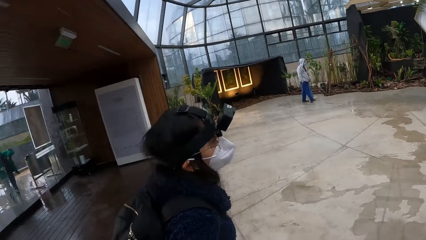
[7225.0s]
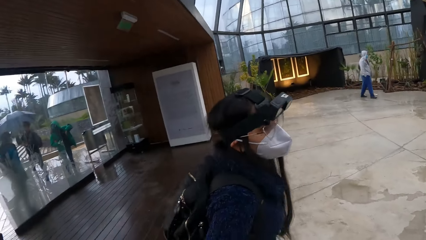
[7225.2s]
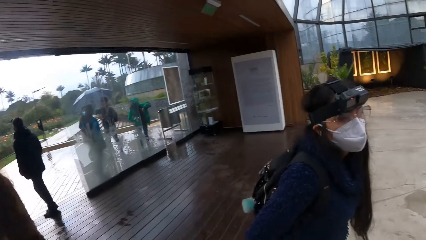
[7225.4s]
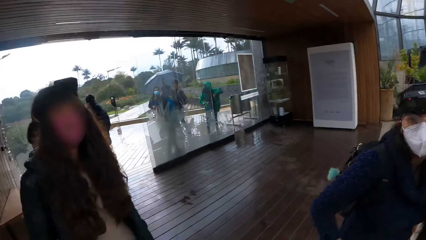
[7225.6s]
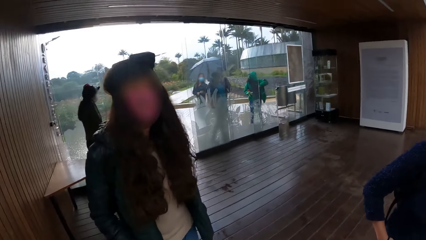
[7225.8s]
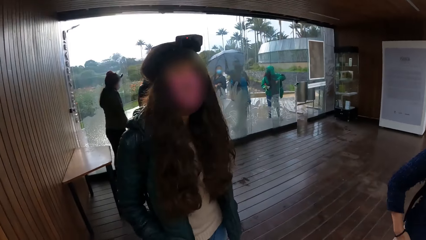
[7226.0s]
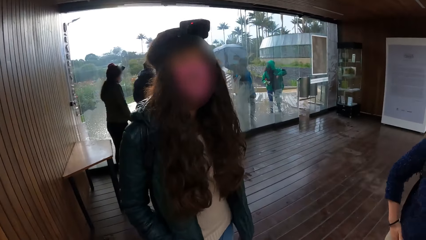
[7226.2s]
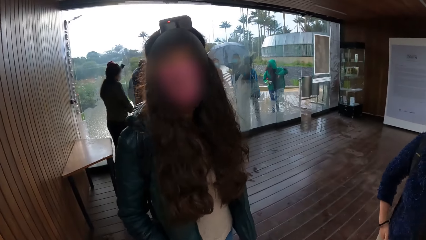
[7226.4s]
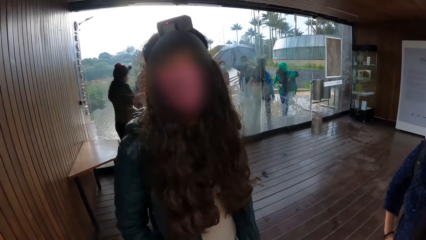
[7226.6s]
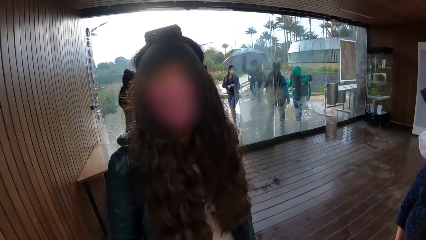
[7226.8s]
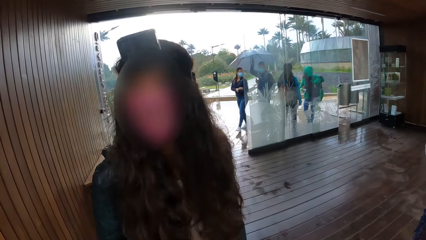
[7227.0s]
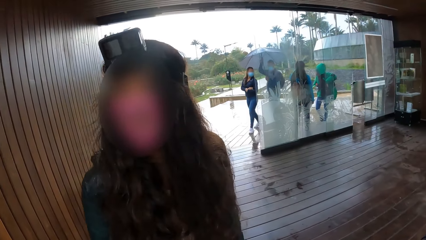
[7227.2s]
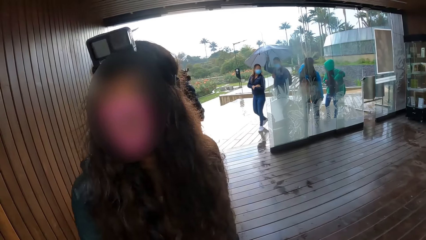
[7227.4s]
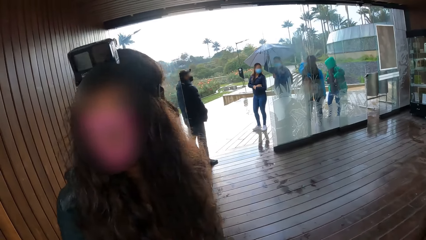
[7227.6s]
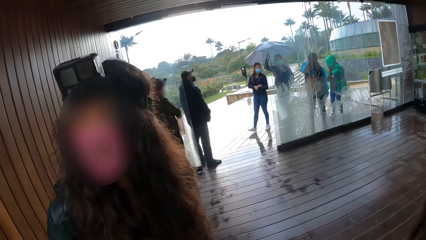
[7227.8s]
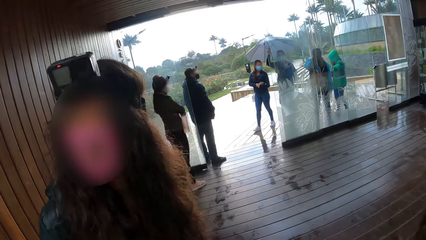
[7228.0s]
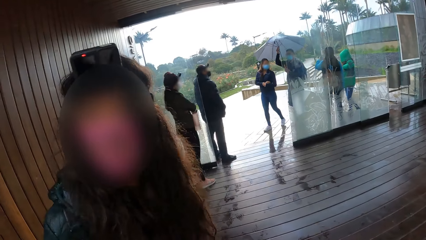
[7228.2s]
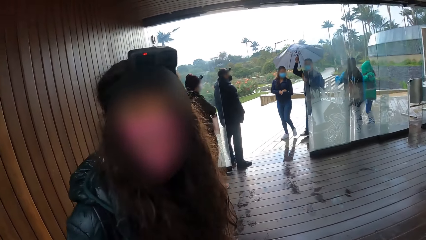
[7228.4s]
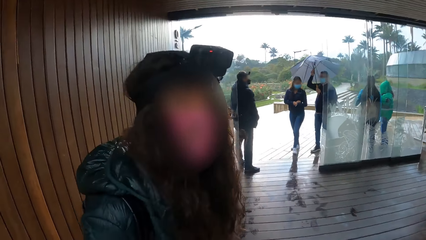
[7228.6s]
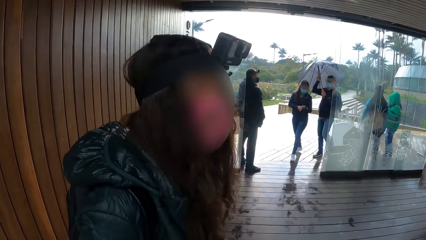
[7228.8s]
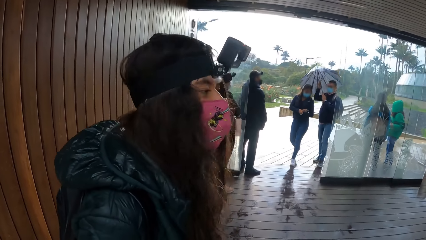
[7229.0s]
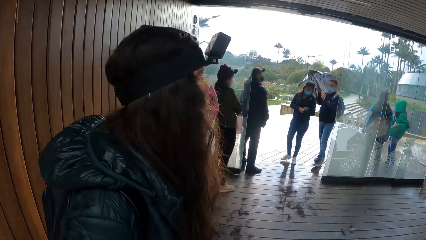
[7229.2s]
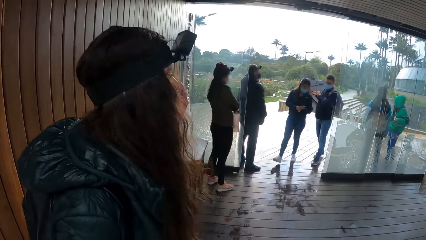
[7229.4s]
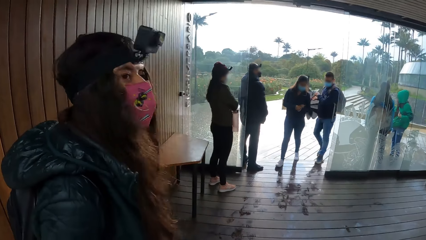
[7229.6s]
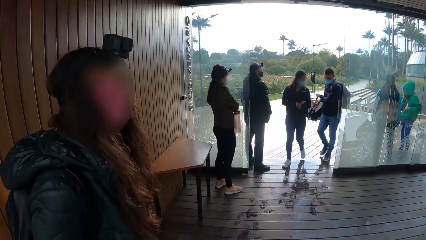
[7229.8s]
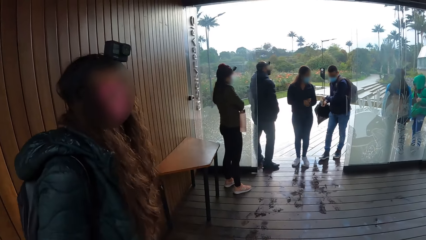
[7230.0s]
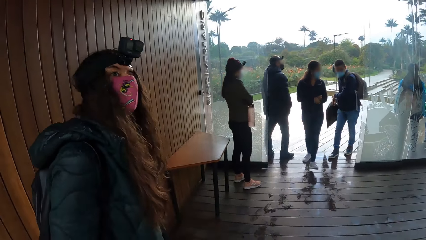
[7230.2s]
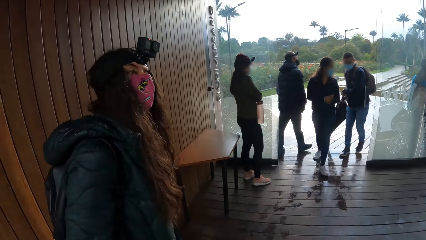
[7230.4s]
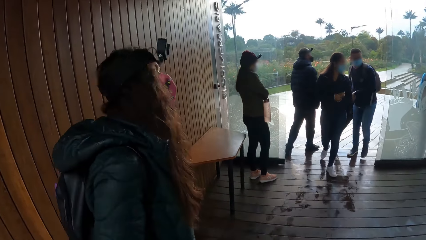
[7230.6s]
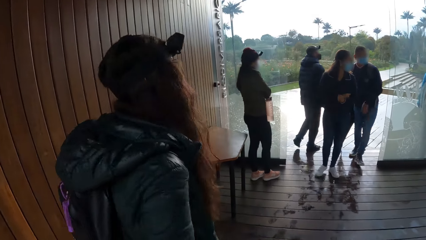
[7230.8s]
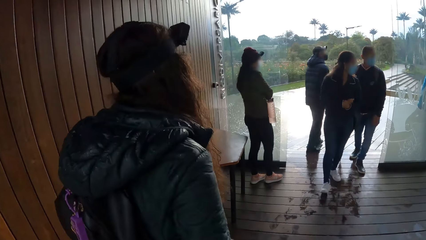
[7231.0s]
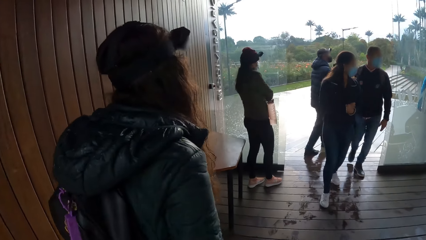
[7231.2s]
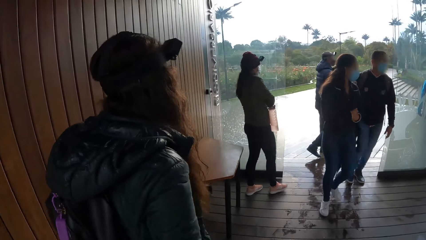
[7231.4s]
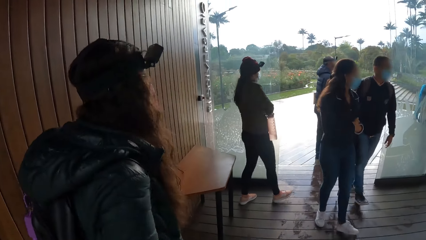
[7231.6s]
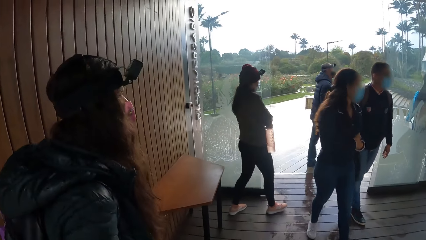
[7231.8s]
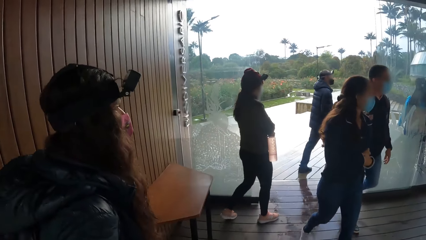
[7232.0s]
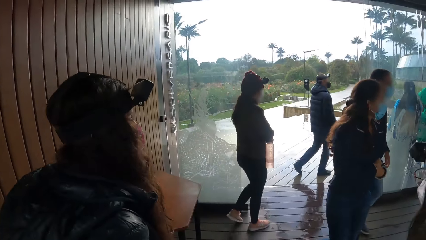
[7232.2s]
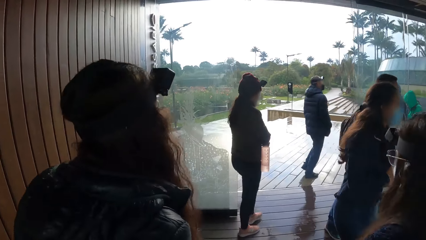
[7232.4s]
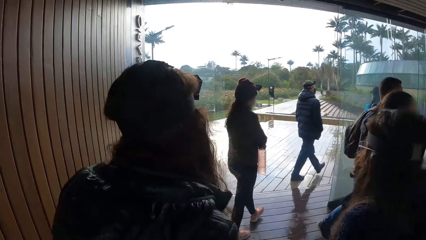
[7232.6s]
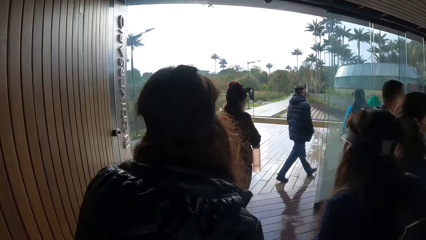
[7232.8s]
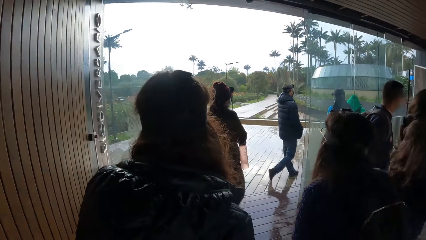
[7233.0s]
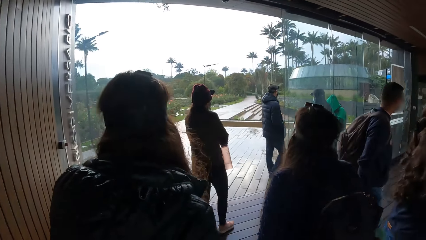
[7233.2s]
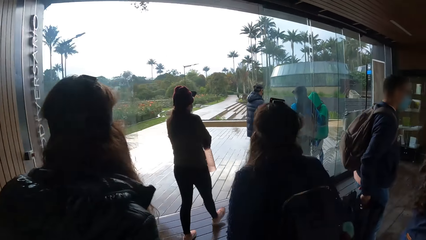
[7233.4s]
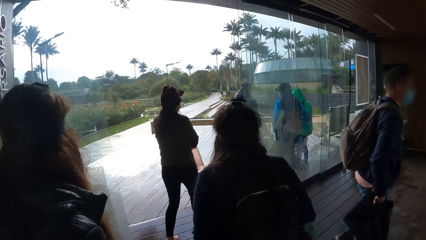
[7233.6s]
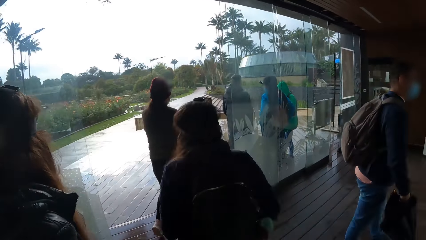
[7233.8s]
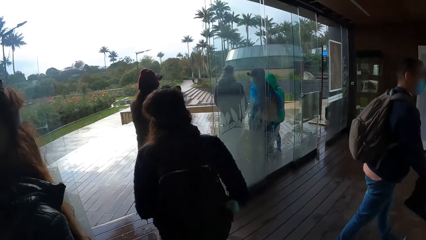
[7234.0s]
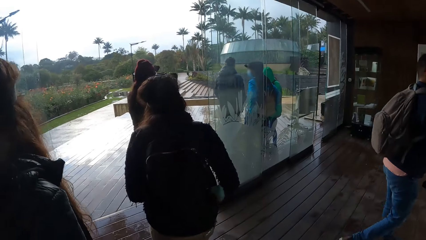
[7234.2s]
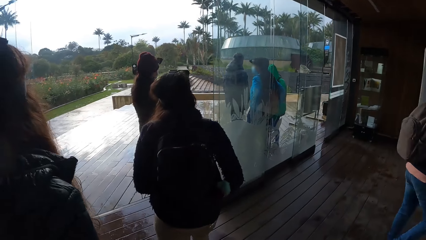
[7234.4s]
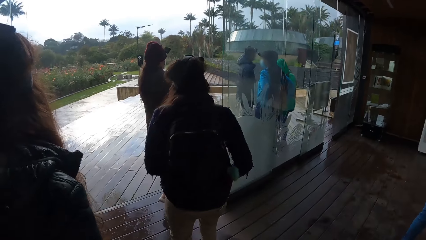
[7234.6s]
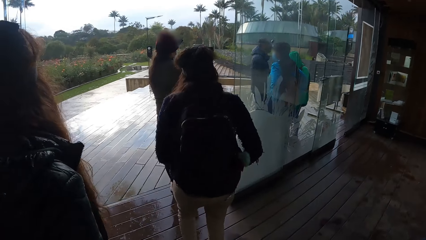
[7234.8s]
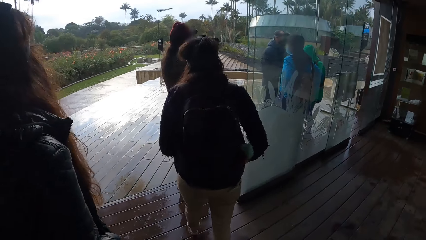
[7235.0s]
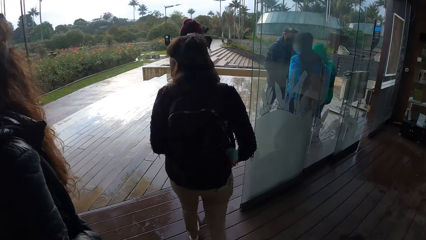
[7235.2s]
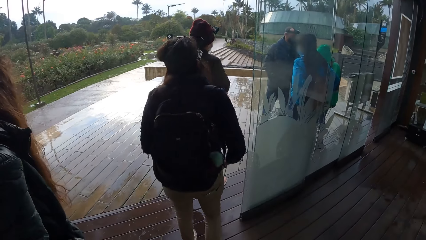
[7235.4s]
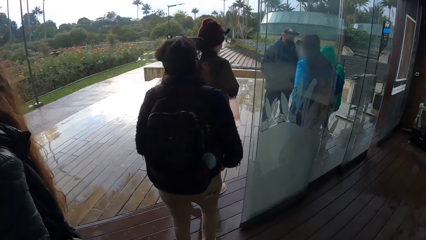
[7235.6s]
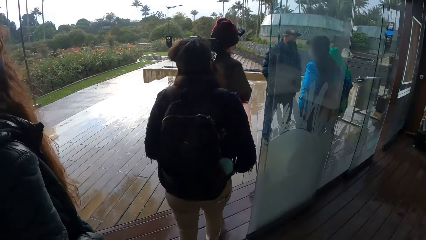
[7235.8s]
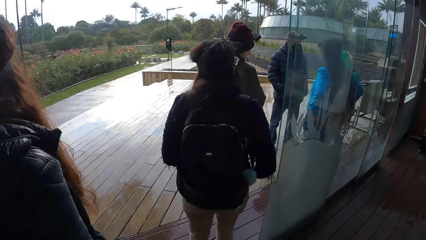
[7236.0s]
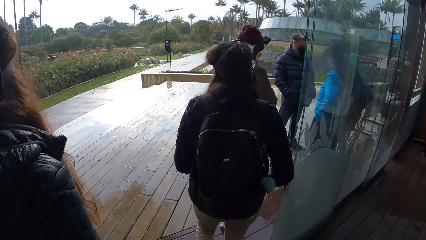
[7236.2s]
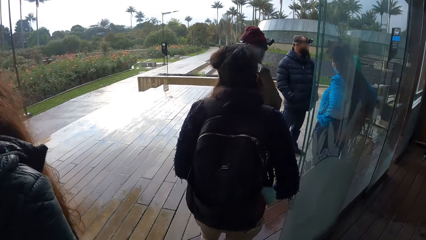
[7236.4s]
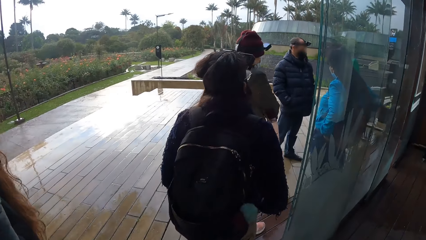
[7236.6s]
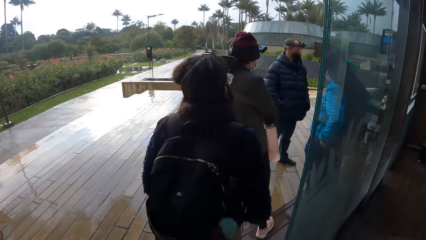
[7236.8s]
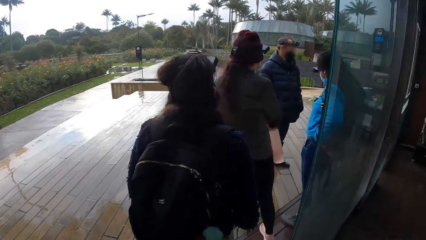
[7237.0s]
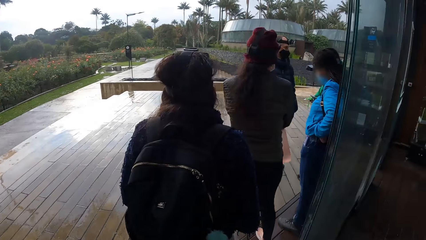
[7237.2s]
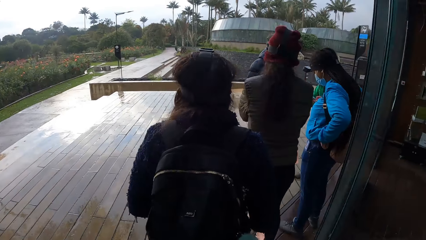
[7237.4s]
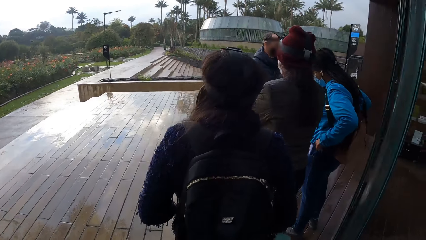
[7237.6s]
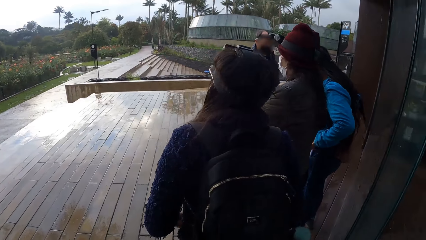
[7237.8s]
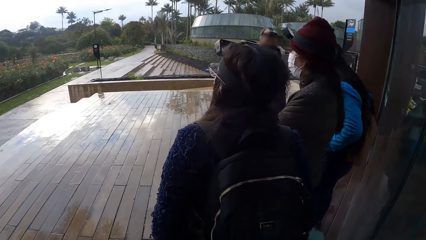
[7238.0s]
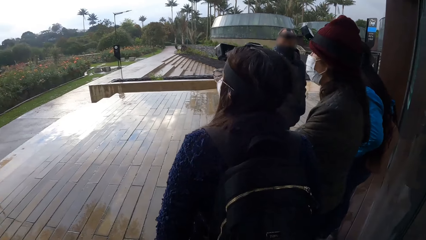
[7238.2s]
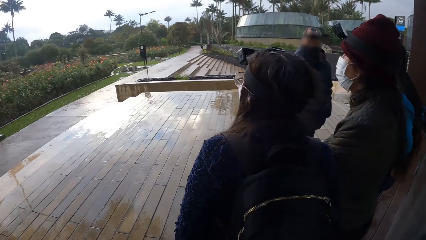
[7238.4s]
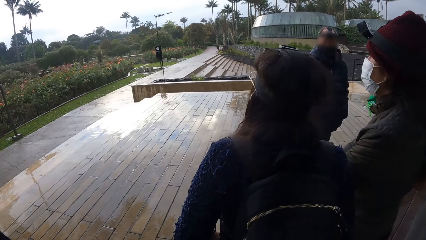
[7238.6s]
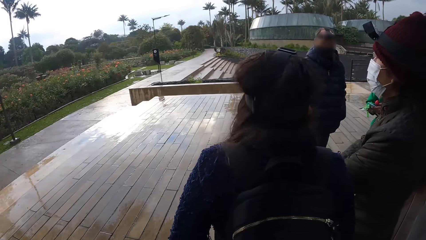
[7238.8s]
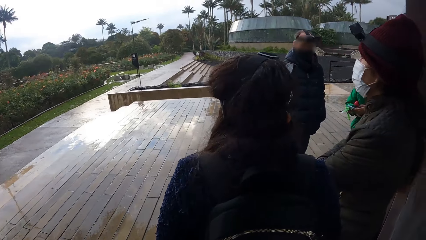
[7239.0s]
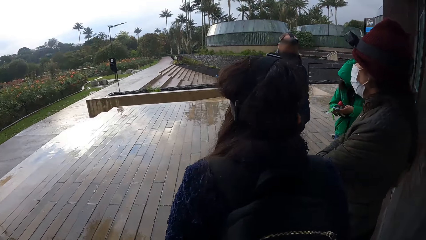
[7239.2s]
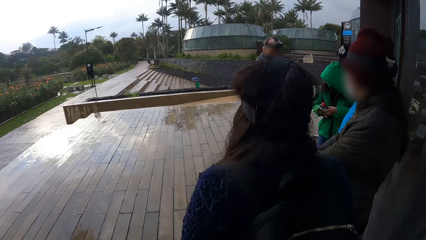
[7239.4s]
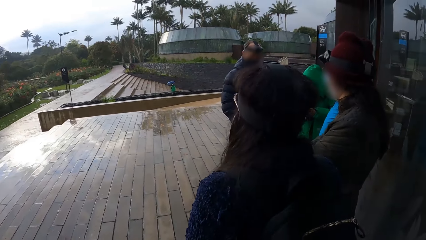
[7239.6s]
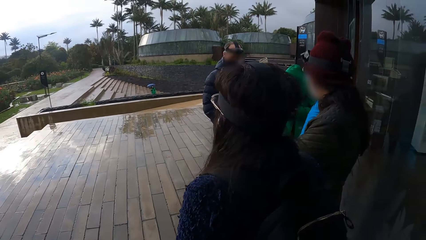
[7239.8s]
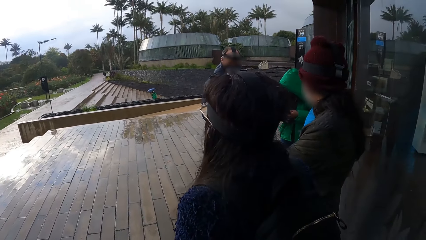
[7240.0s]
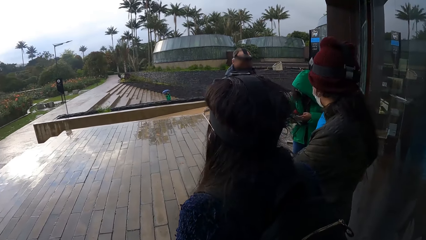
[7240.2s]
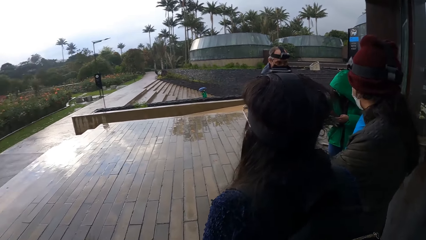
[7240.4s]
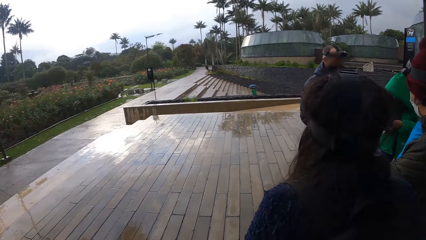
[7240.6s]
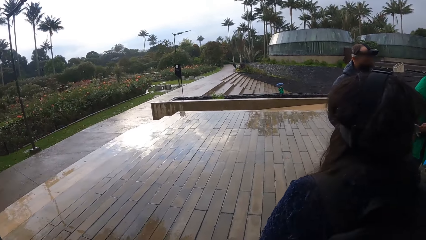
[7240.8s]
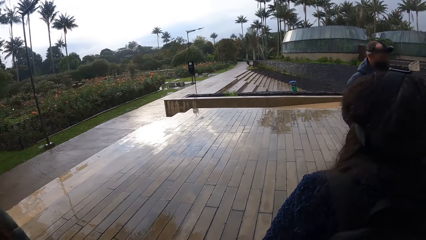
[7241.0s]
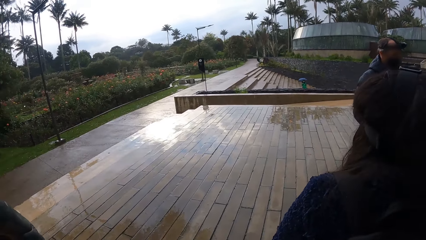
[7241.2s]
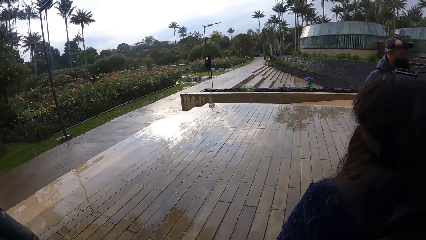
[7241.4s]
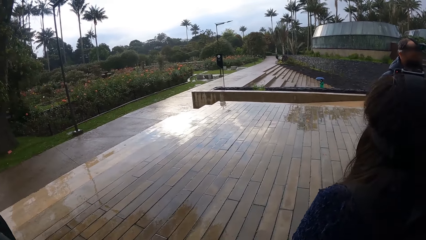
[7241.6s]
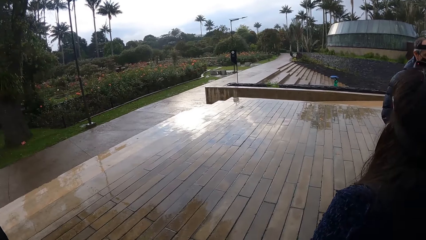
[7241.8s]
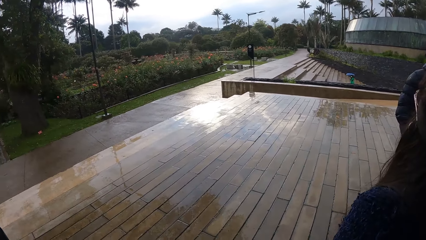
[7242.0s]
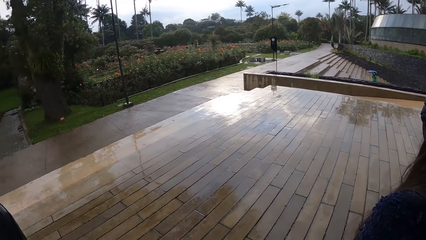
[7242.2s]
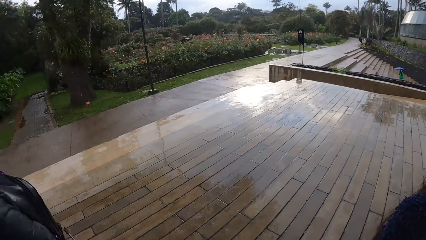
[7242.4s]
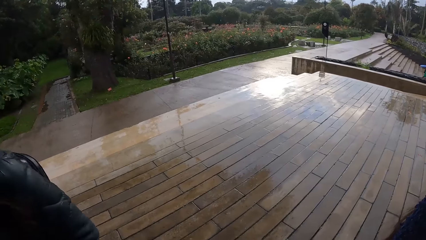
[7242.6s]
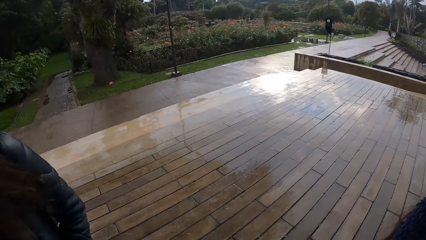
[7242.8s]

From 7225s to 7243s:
The camera wearer looks at a woman. The woman converses with the camera wearer. A man closes an umbrella with both hands. The camera wearer looks at the team. The man holds the umbrella with his right hand. The camera wearer walks around the compound. They walk out of the dome. They look around the compound. Another woman operates a phone with both hands.
